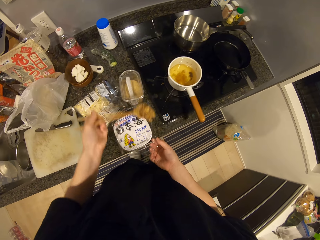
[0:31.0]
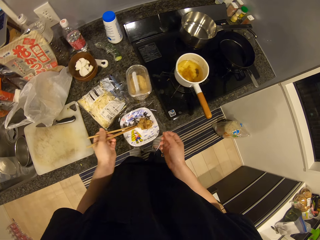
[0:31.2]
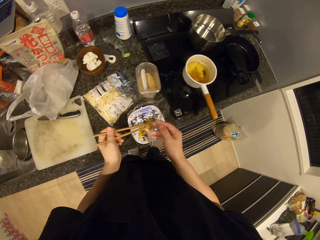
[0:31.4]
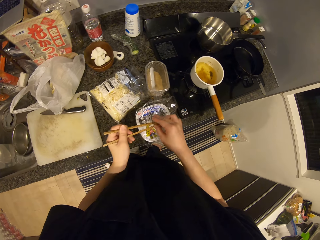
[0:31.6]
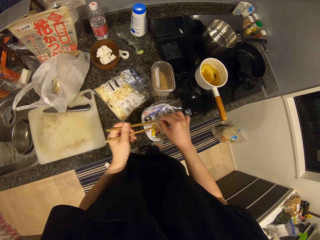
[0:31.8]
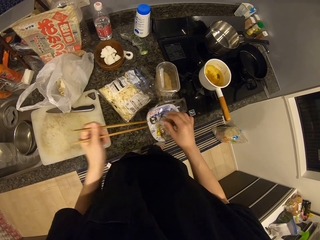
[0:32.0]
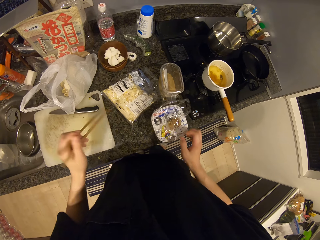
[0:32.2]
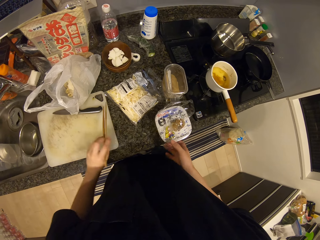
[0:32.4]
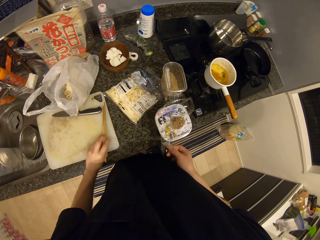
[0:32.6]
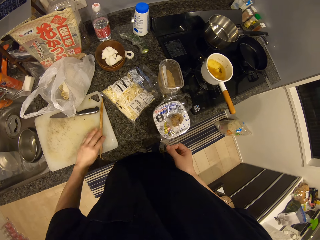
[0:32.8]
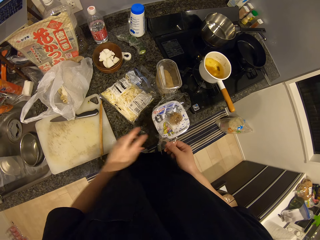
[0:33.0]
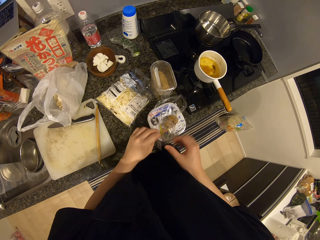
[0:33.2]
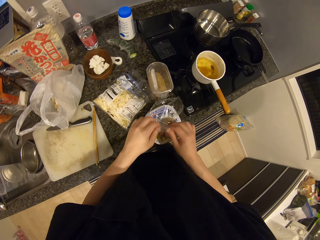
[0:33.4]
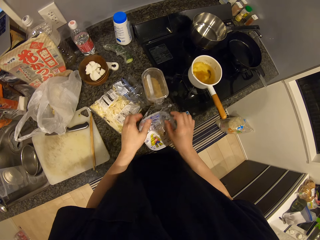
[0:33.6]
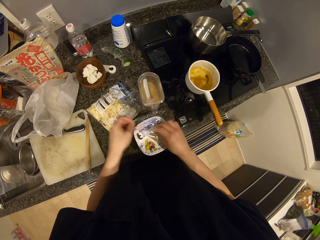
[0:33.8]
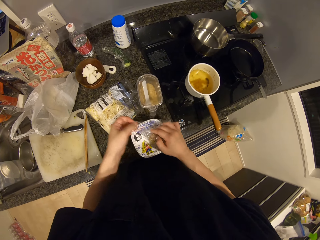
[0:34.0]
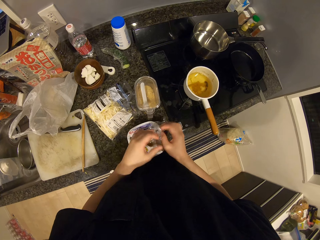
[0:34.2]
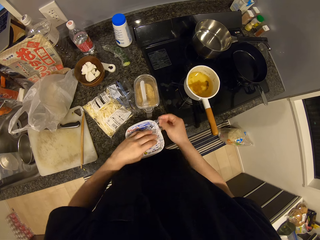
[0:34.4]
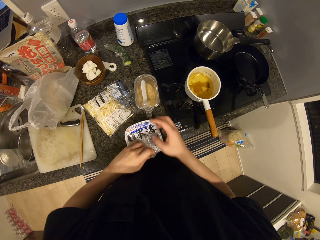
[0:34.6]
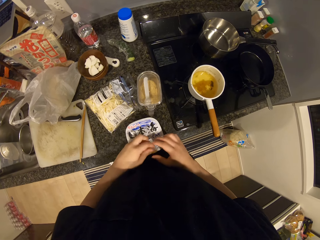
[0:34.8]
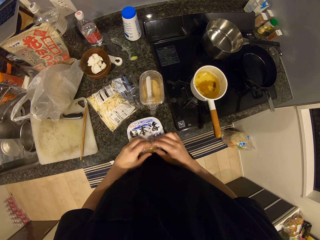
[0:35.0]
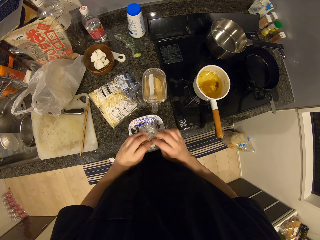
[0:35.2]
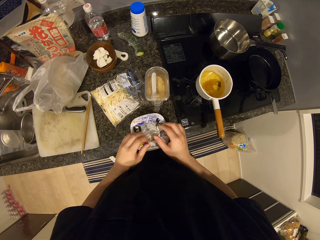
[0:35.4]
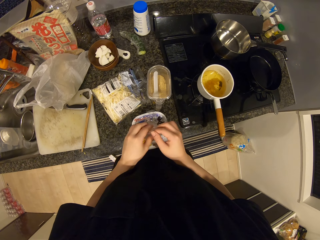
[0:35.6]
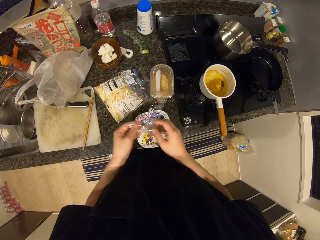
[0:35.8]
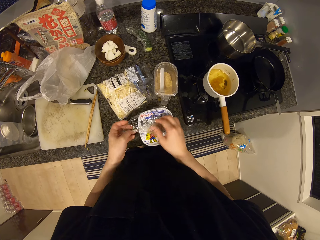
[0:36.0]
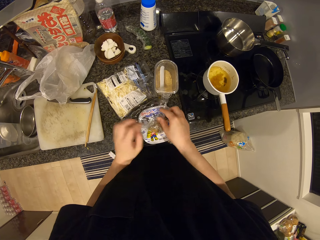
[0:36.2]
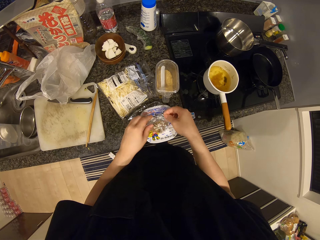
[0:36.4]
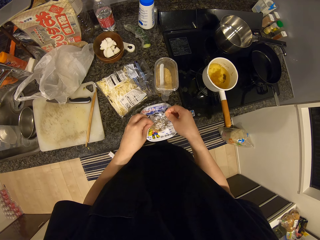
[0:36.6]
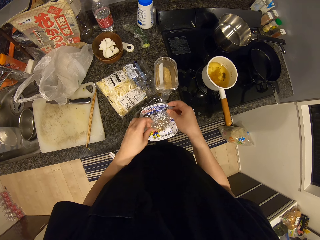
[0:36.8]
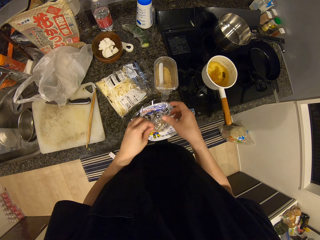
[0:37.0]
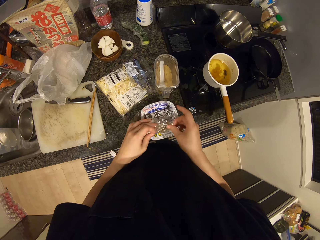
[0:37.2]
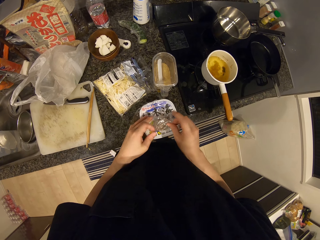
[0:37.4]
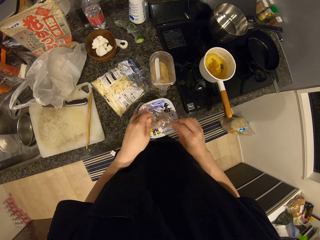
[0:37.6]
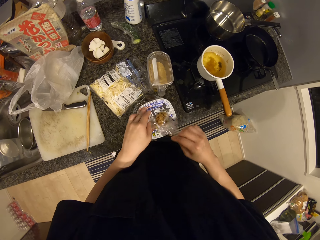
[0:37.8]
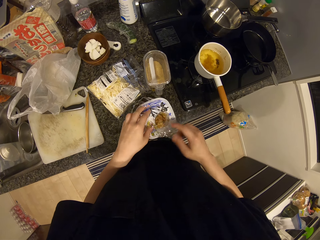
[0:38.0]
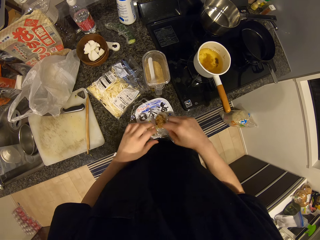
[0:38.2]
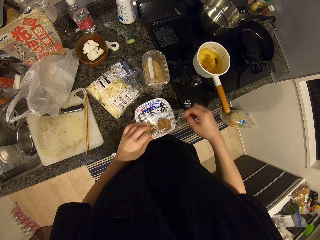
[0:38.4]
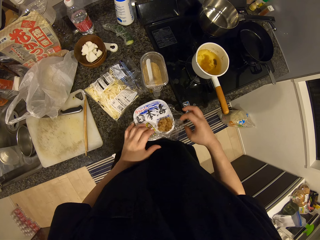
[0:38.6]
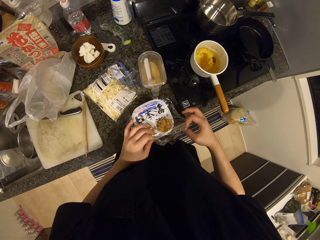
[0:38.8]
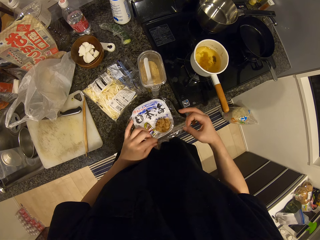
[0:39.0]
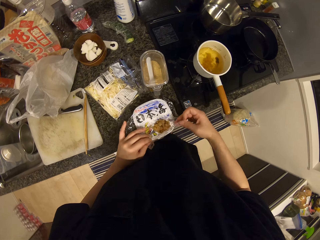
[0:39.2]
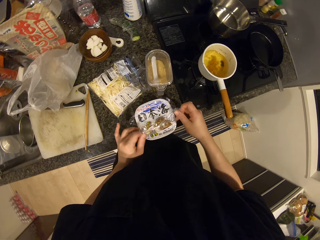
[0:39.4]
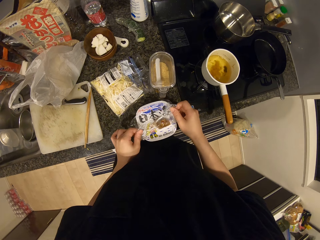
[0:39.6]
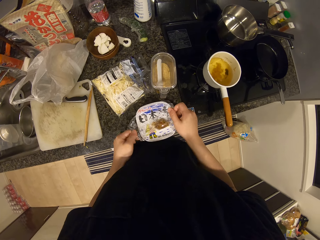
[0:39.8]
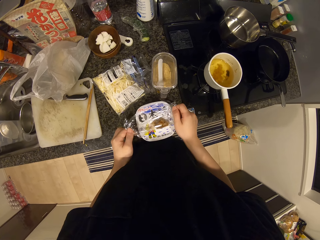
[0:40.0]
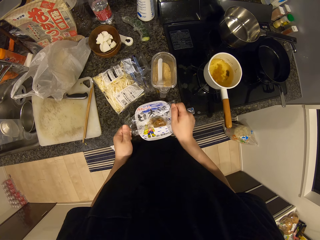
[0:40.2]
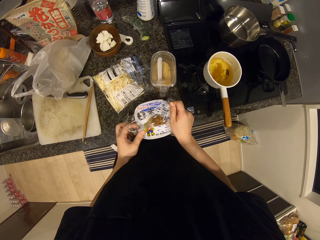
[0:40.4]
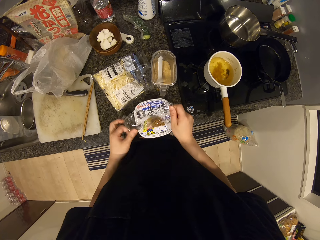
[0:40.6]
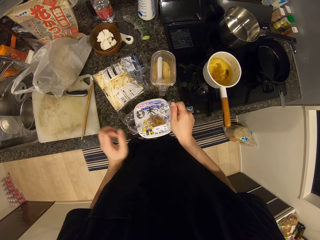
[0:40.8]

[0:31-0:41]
The camera wearer puts the vegetables or meat in the cling film. They drop the chopsticks on the chopping board. They cover the meat with the paper.

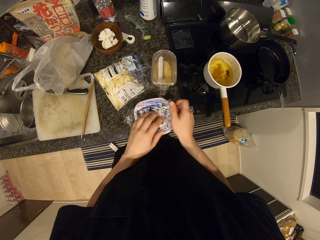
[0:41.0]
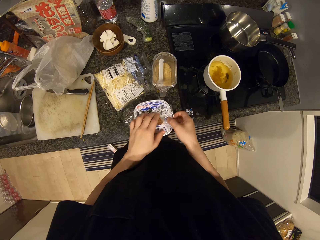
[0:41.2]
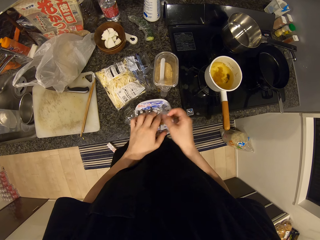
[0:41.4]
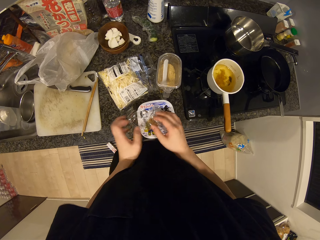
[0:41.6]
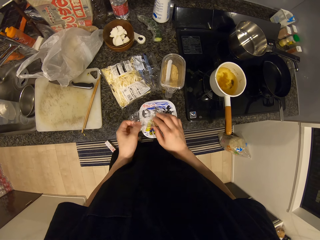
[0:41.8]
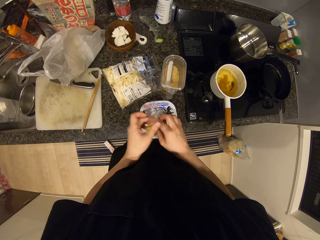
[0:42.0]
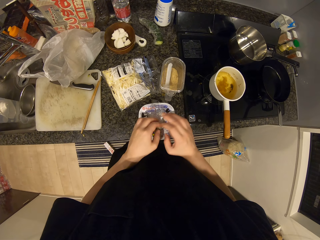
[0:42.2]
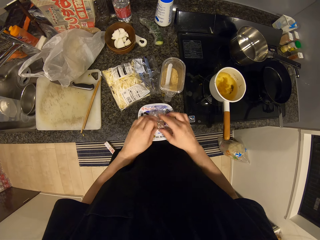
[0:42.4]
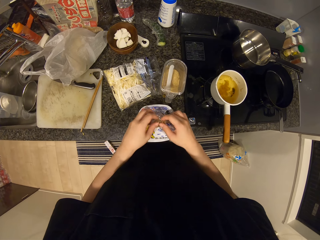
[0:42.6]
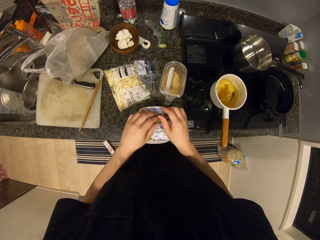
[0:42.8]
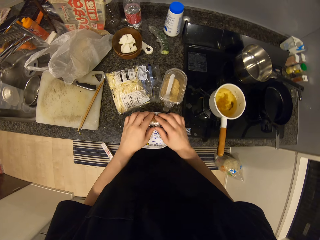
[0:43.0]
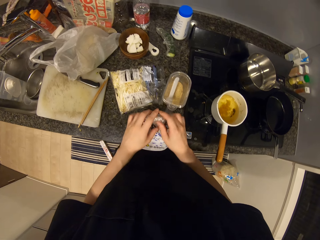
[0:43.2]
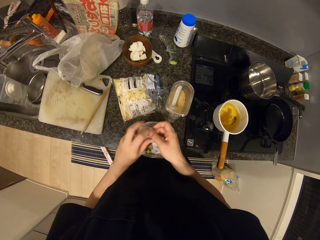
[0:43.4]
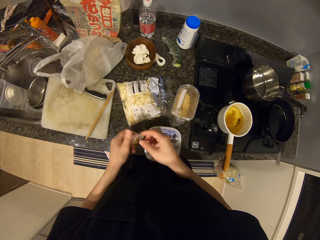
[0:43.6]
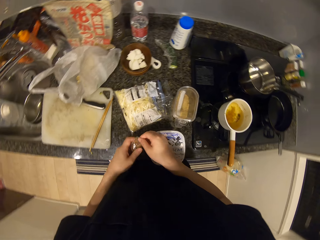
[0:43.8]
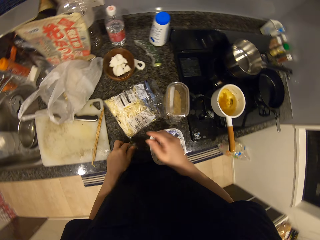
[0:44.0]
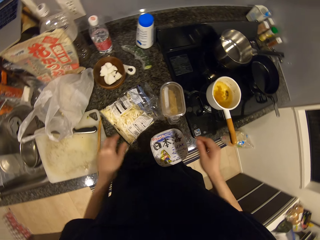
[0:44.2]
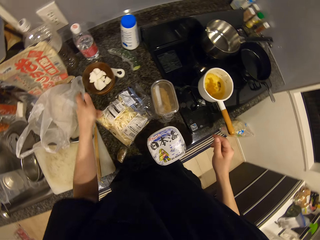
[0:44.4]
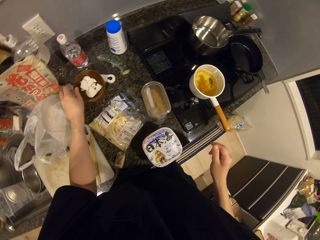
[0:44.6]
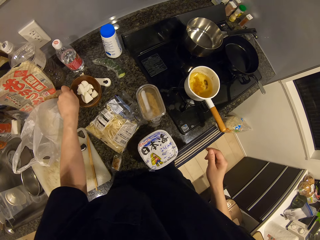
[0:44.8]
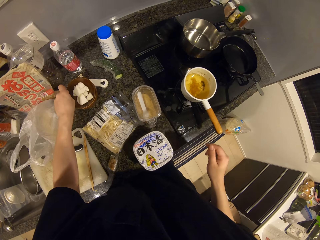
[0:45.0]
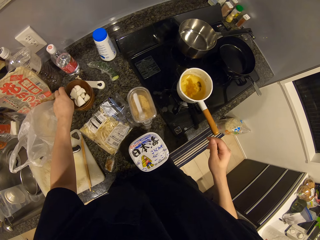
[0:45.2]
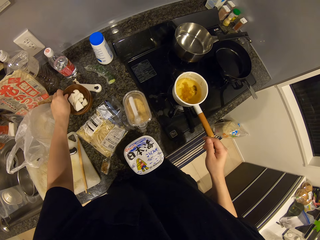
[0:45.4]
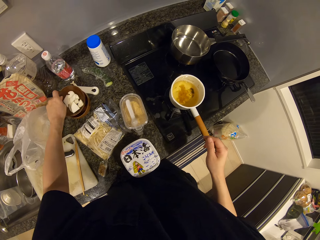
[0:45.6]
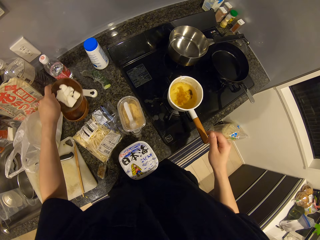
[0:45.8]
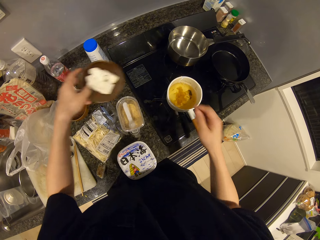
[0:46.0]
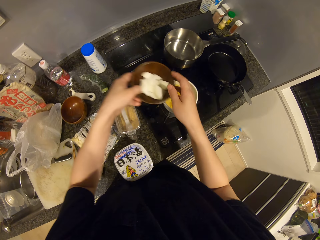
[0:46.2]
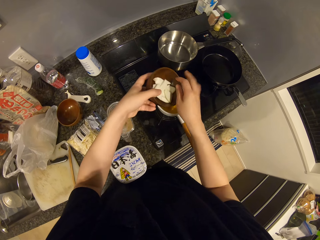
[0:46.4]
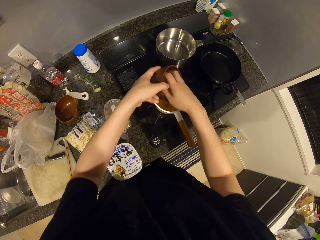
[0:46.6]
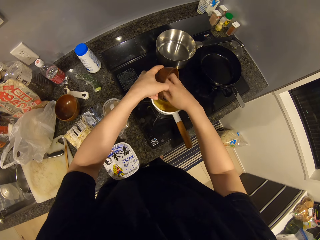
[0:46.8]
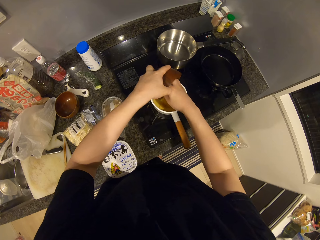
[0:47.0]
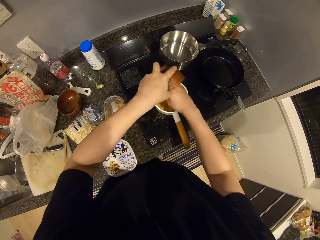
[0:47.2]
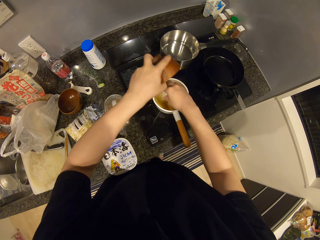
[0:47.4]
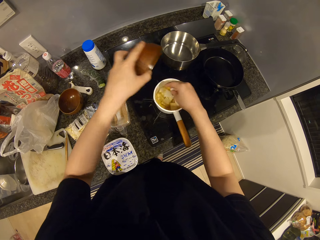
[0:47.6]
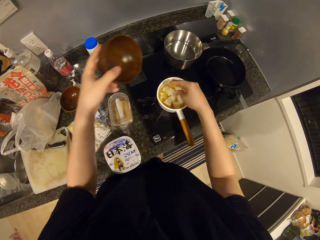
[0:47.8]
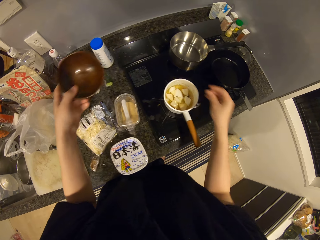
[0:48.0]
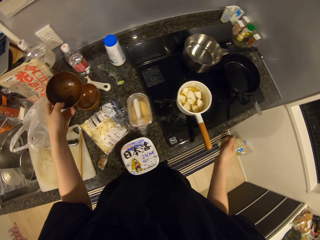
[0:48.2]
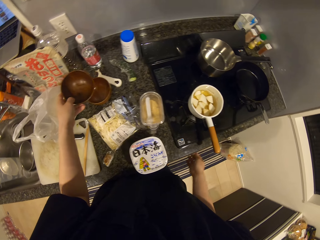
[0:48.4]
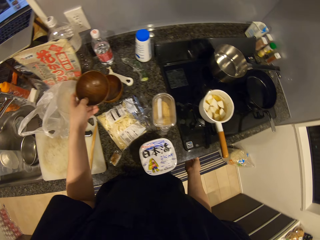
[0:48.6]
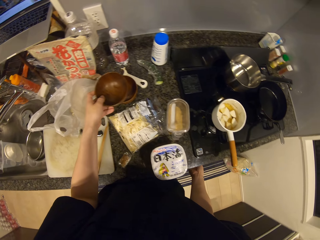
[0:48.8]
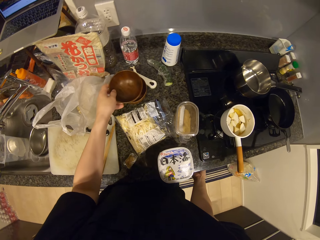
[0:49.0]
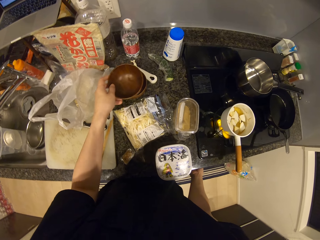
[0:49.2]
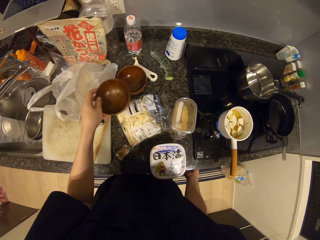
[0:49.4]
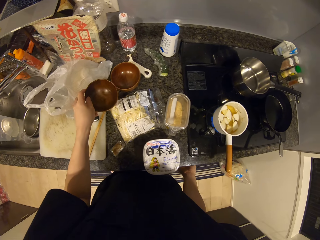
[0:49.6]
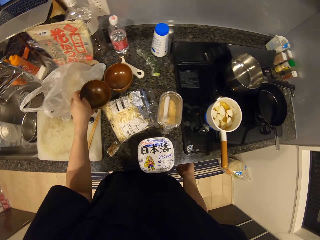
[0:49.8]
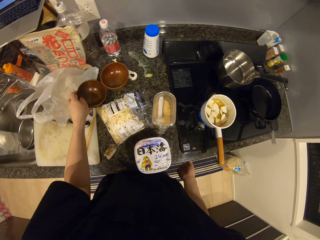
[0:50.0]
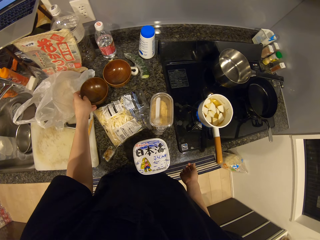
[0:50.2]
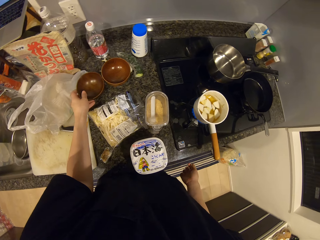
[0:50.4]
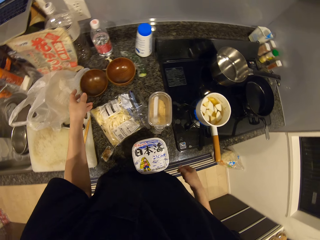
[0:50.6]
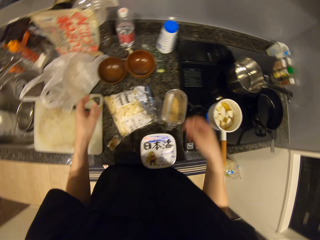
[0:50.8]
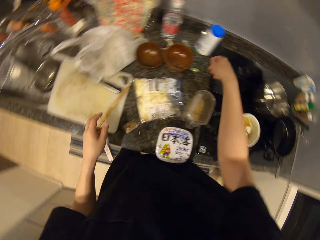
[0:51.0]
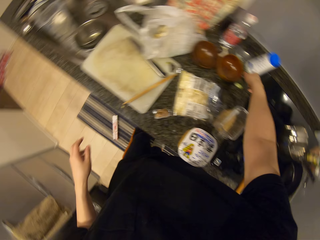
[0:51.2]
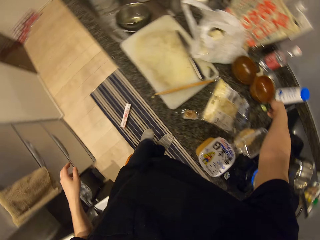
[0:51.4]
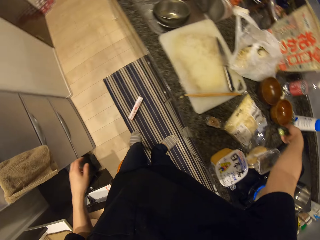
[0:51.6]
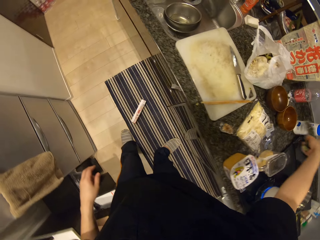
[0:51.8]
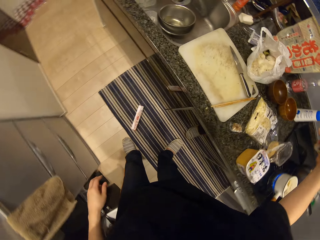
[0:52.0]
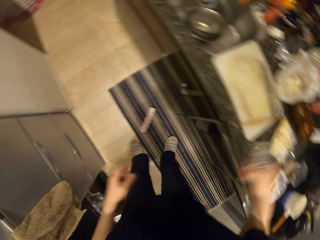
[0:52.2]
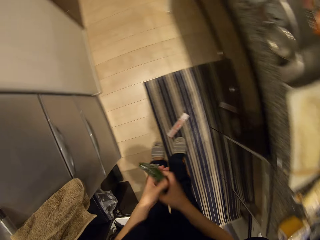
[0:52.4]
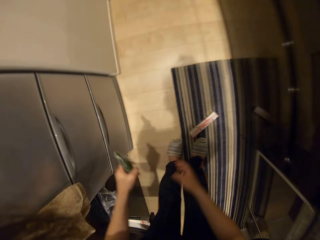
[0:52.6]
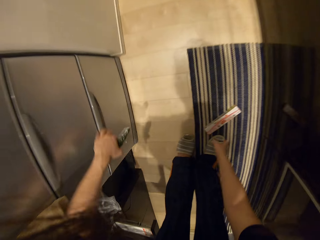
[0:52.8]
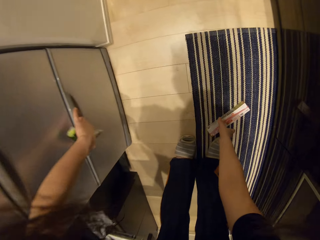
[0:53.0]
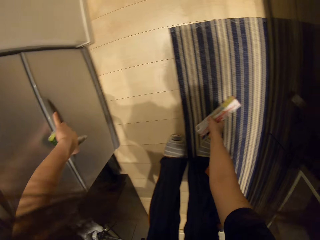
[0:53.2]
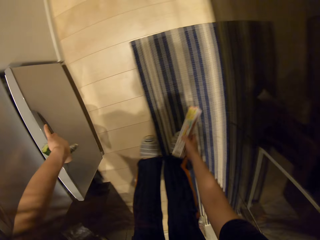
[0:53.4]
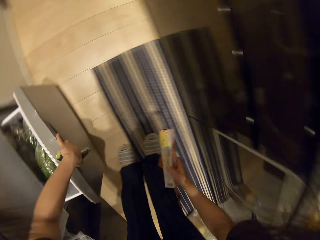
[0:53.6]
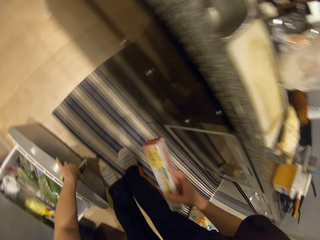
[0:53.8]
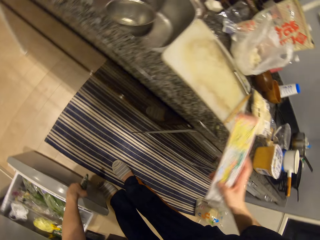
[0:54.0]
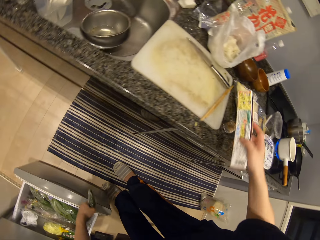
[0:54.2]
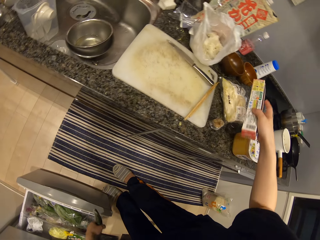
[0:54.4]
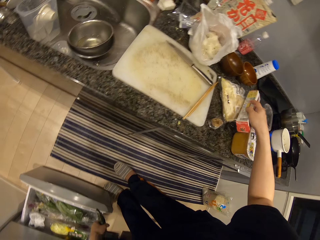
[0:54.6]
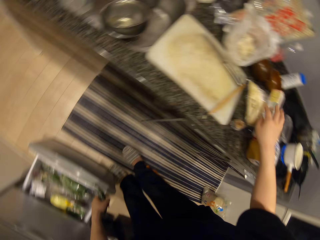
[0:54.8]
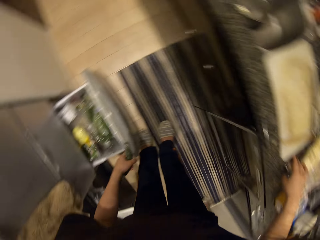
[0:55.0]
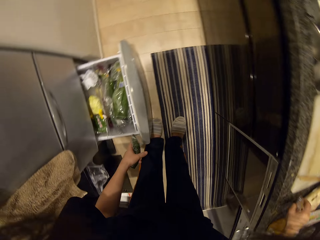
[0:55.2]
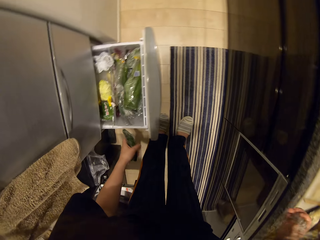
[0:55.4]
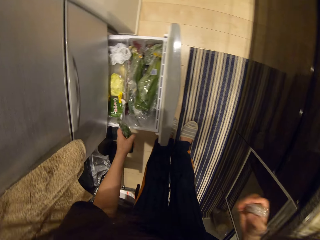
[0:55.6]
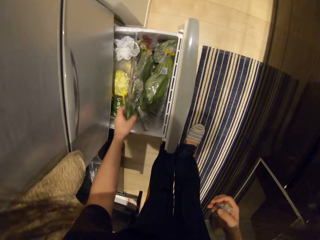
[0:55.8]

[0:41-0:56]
The camera wearer drops the meat or vegetable on the kitchen top. They pick a bowl of mushrooms. They scoop the mushroom into the pot of soup. They turn on the gas cooker. They drop the bowl on the kitchen top. They pick up a zucchini or cucumber. They pick the pack of cling film from the floor. They open a fridge. They drop the pack of cling film on the kitchen counter.
